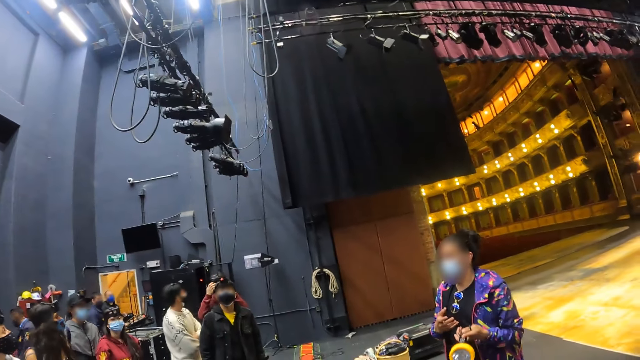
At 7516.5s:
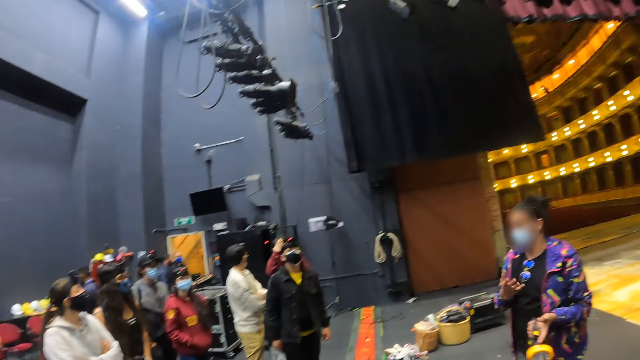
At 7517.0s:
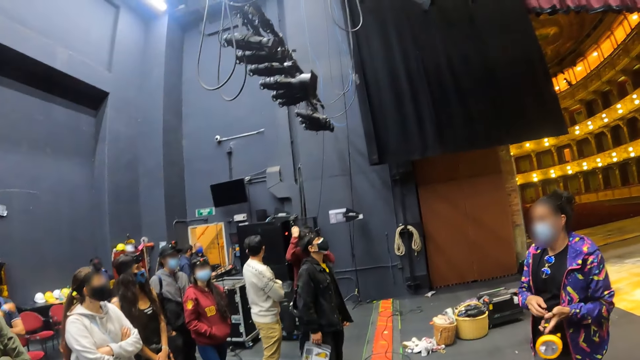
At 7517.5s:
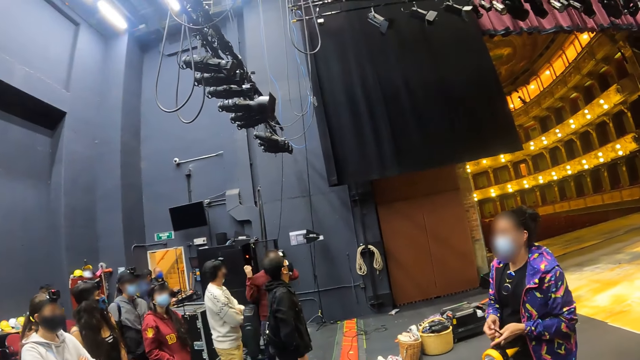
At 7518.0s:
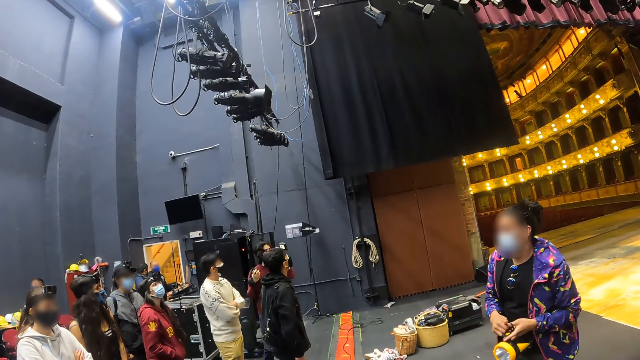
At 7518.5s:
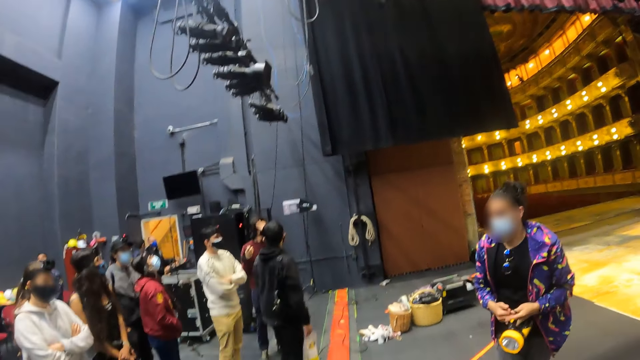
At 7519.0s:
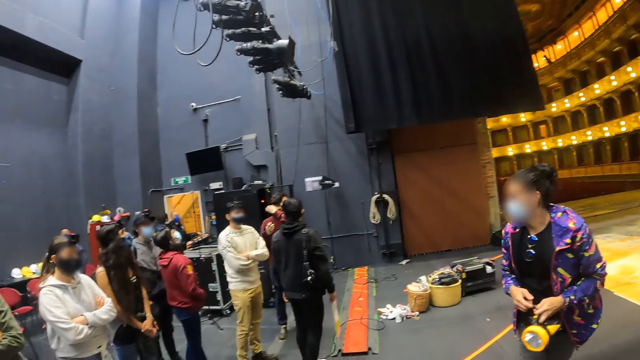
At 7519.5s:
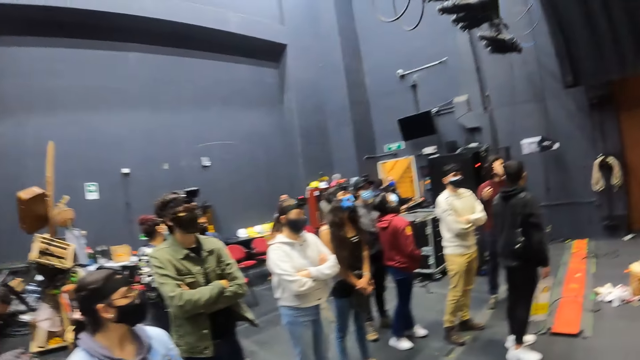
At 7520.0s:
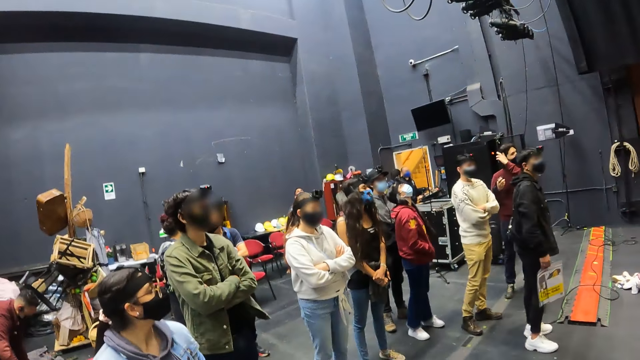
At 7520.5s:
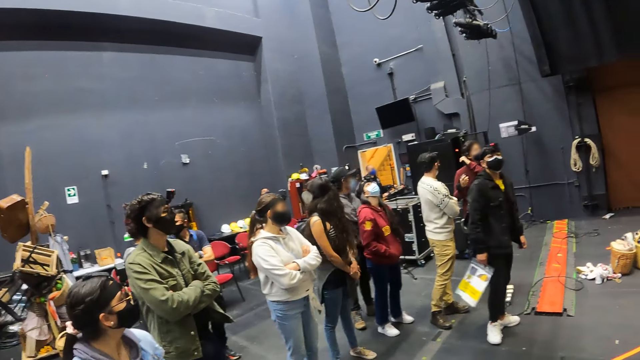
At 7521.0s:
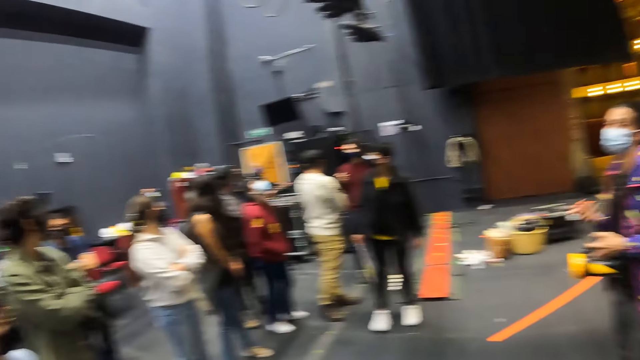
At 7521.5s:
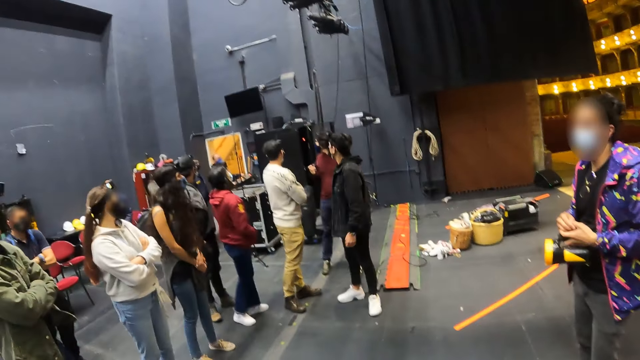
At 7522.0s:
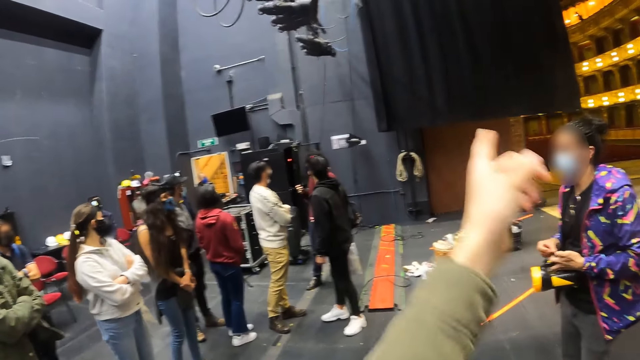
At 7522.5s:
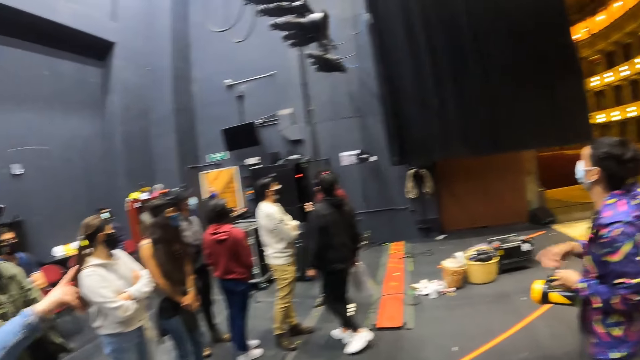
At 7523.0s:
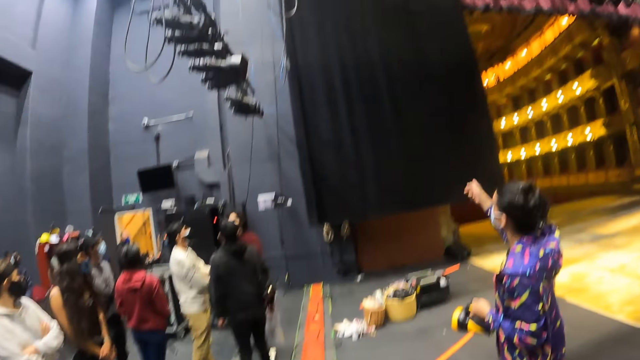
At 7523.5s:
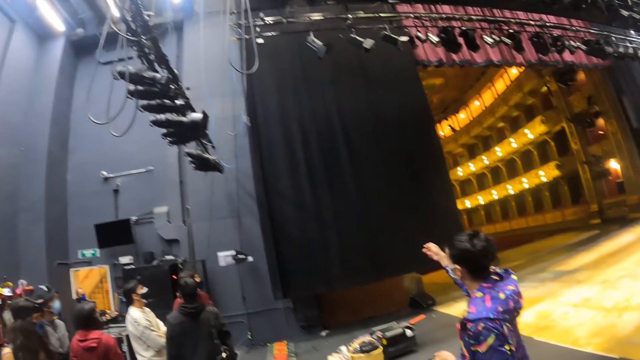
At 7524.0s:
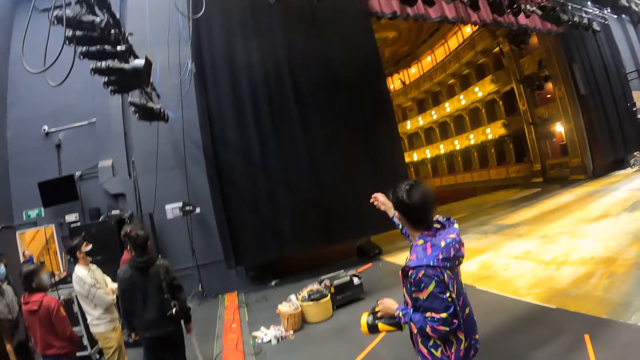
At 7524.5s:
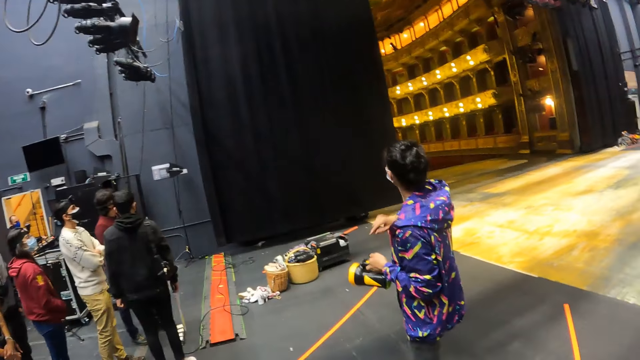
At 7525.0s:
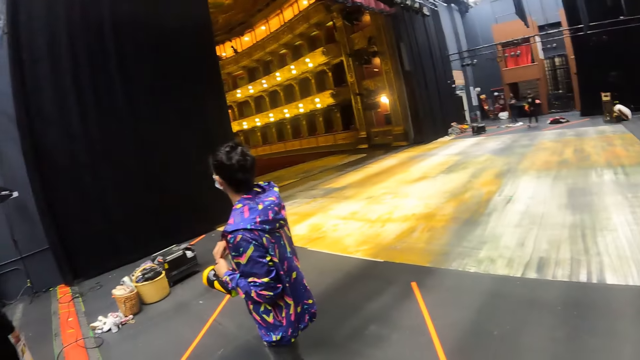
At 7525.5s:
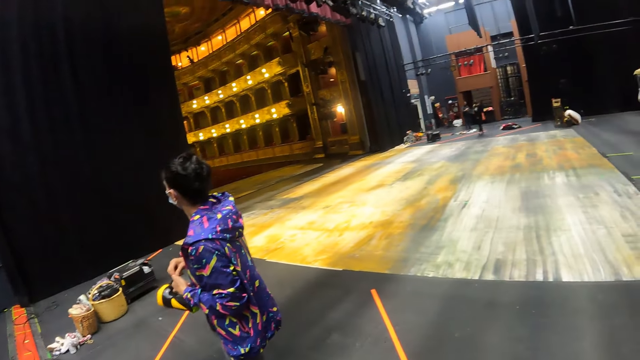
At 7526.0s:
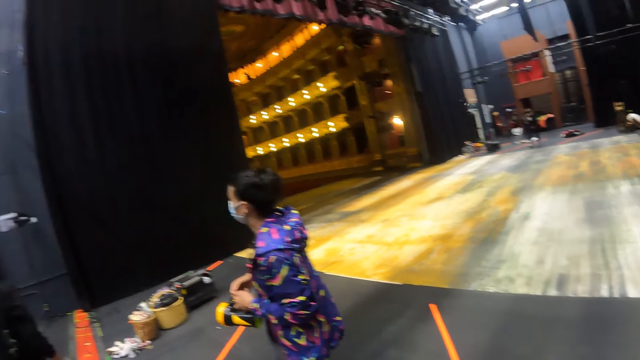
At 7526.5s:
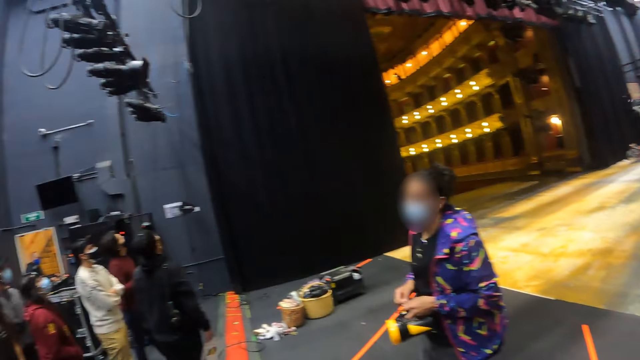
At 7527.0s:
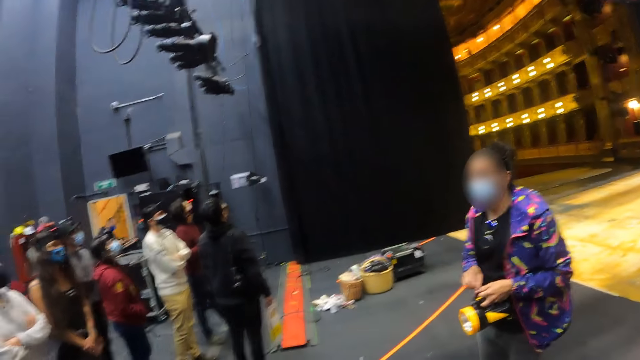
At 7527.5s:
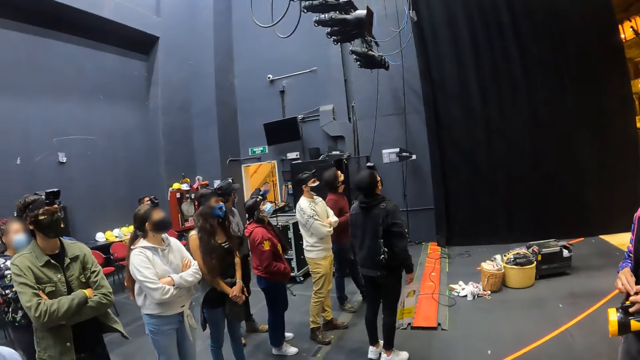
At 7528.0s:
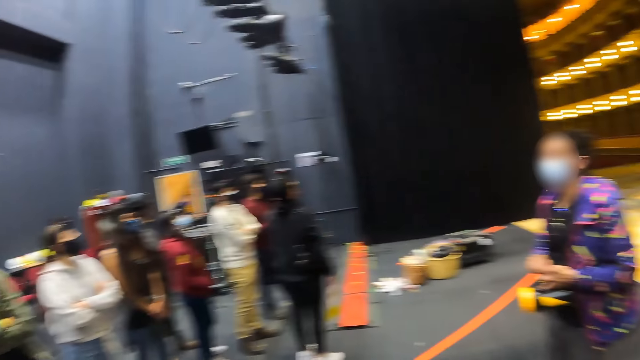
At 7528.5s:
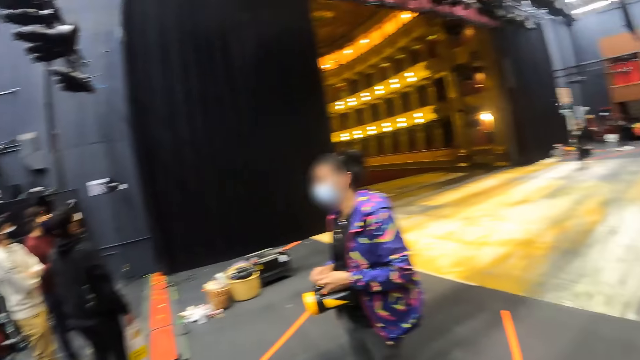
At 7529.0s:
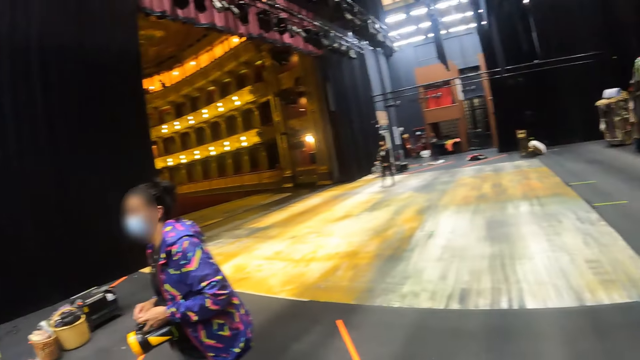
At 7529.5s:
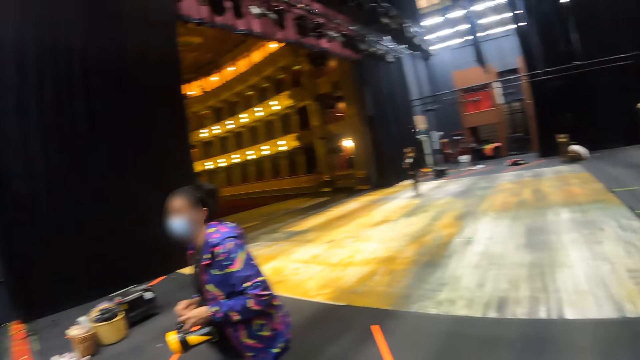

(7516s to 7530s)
The camera wearer moves their hand. They look around.

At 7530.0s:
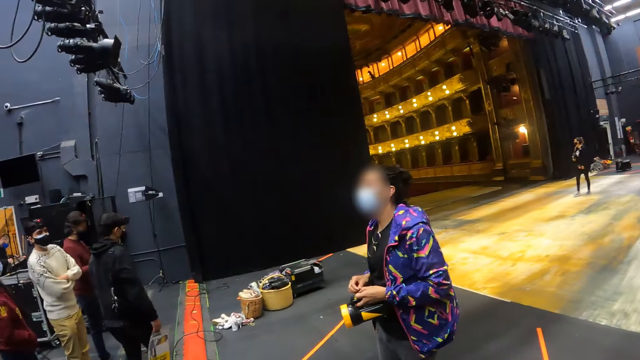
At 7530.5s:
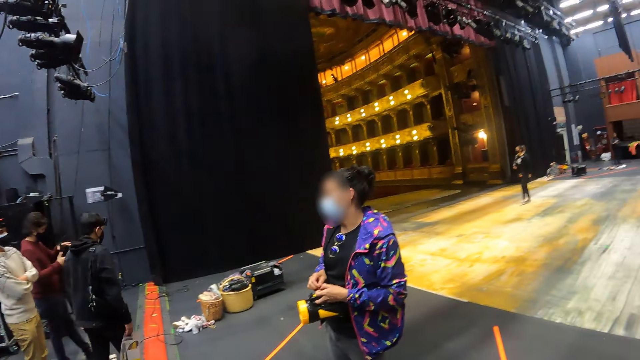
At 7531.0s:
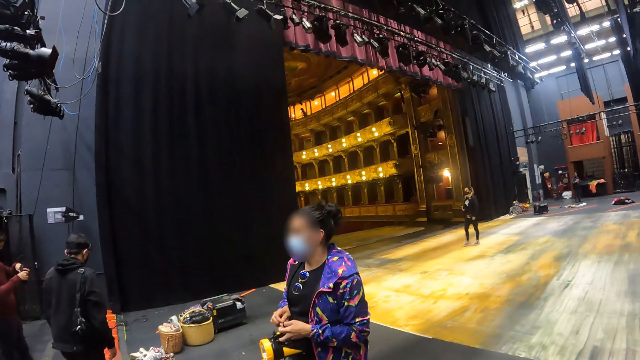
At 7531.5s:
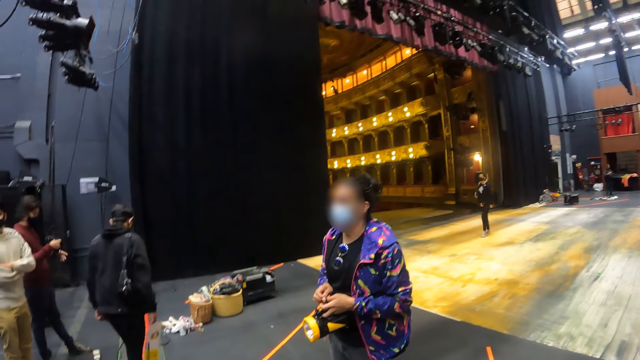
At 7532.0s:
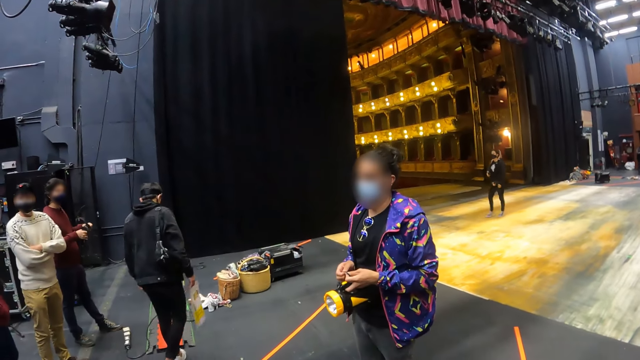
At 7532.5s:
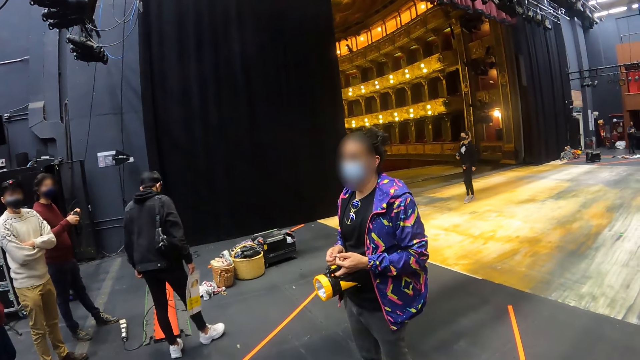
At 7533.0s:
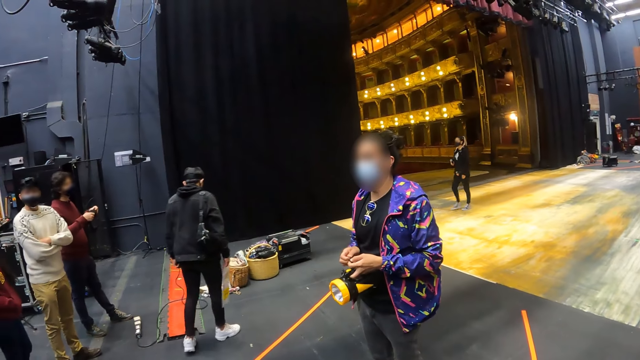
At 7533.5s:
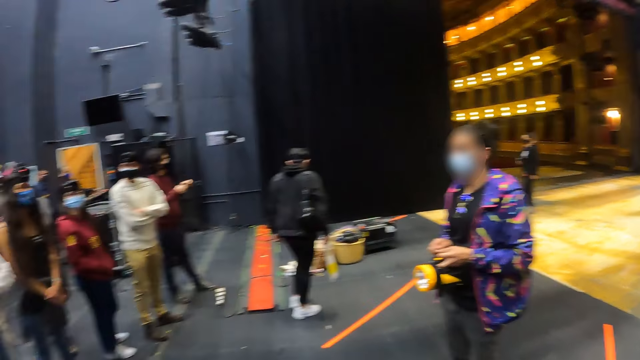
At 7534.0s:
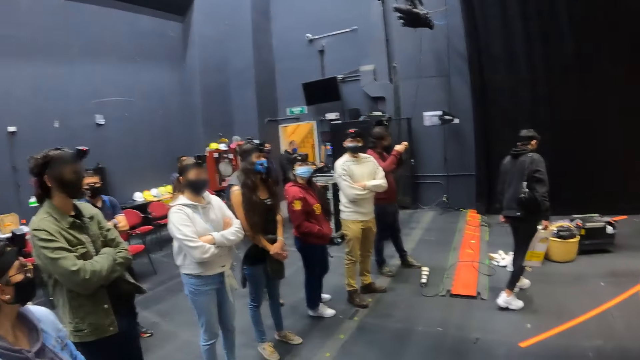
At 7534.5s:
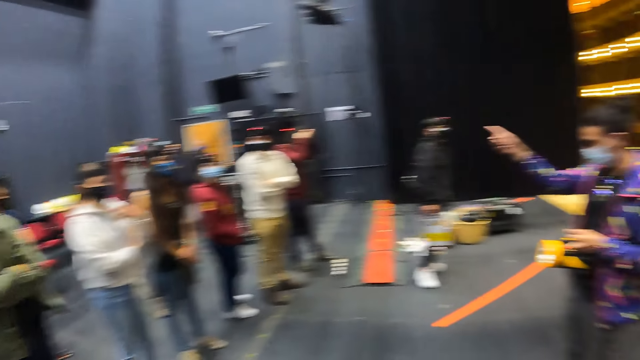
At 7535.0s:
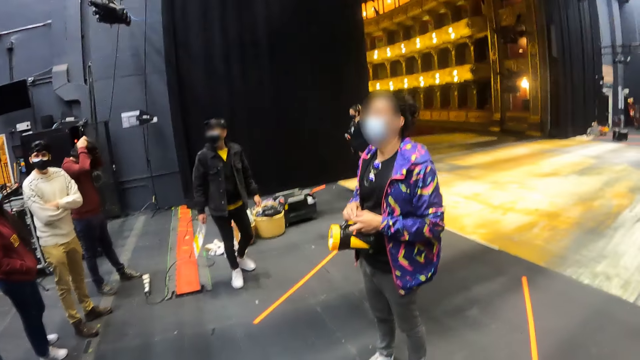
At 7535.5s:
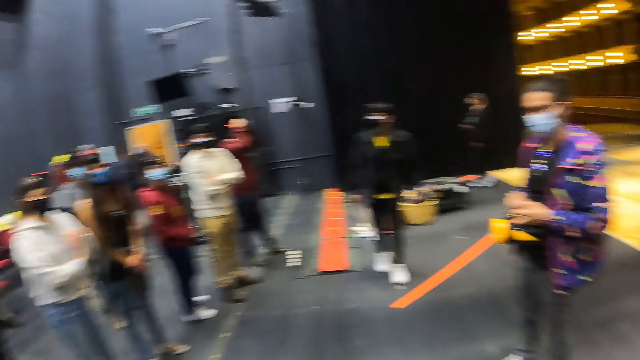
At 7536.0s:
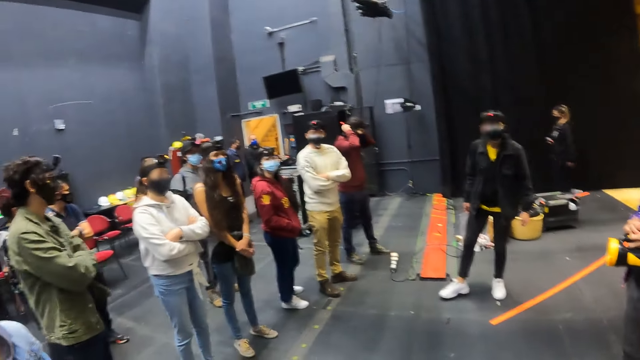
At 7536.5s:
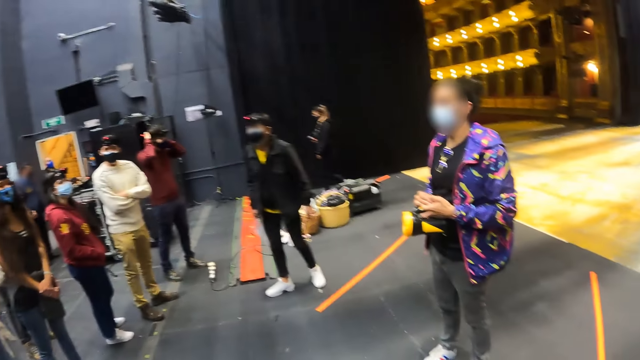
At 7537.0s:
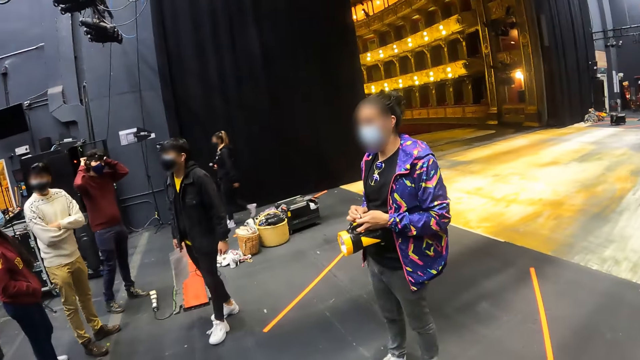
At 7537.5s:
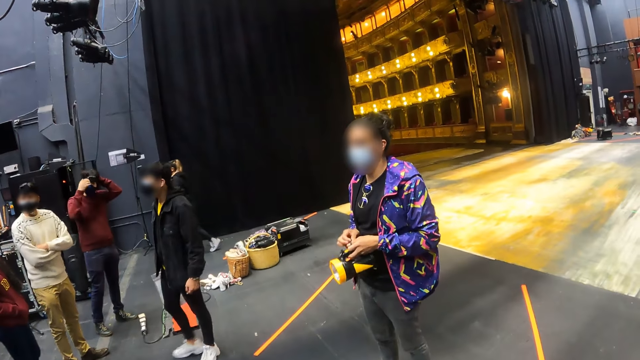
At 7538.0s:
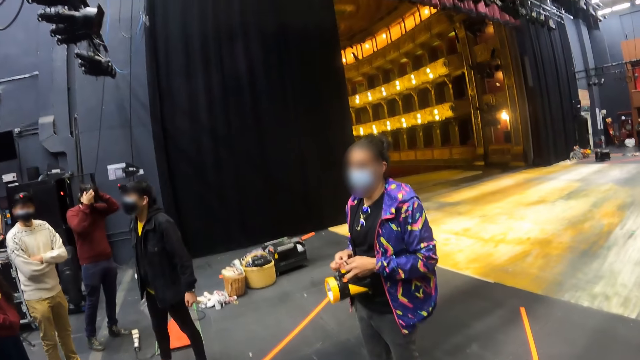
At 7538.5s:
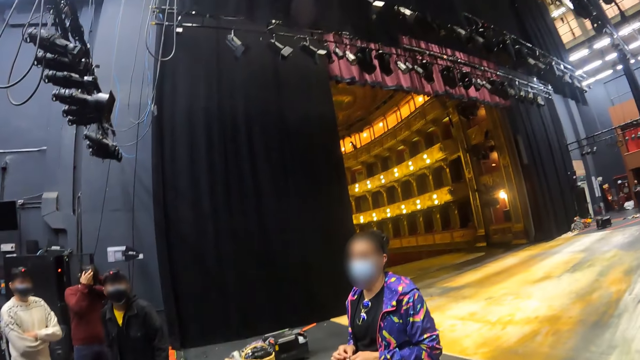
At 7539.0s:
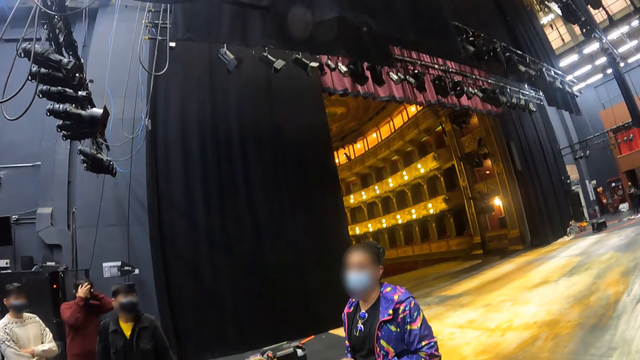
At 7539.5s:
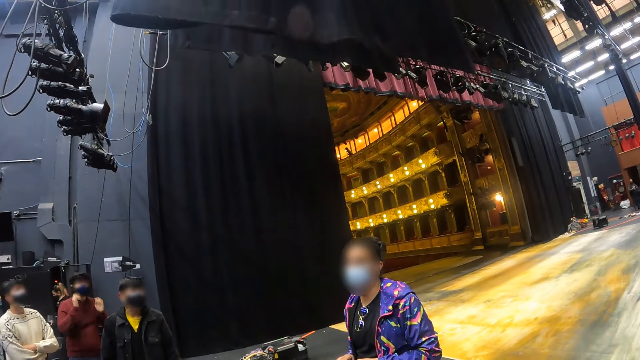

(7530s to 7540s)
The camera wearer points at the curtain.
